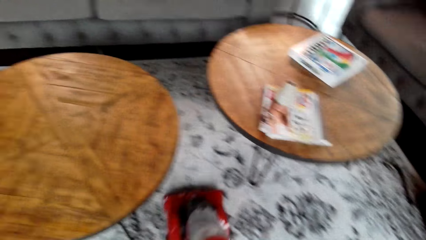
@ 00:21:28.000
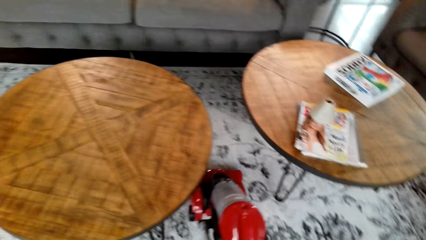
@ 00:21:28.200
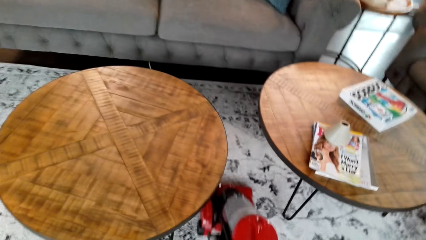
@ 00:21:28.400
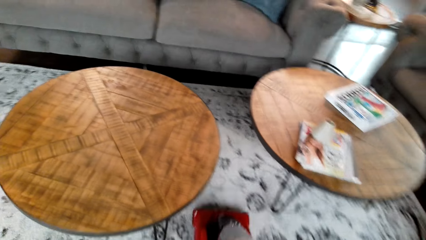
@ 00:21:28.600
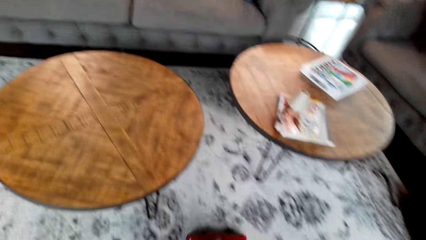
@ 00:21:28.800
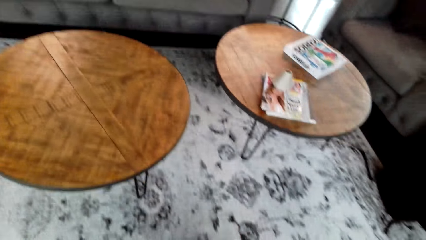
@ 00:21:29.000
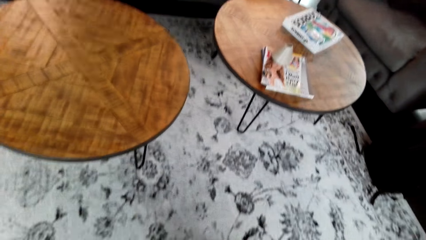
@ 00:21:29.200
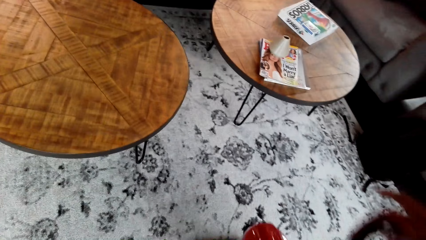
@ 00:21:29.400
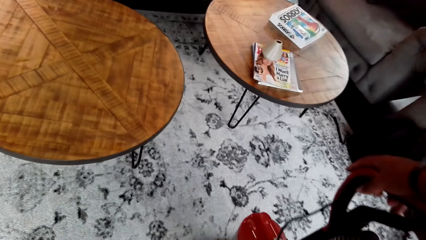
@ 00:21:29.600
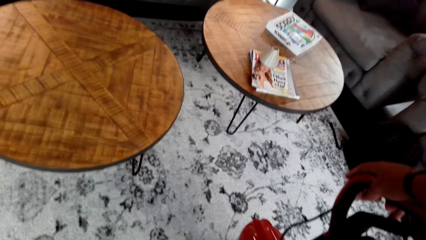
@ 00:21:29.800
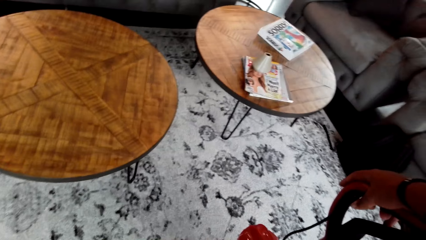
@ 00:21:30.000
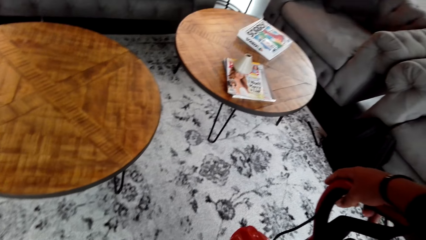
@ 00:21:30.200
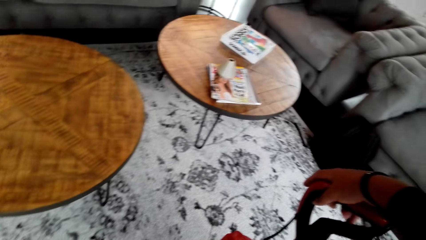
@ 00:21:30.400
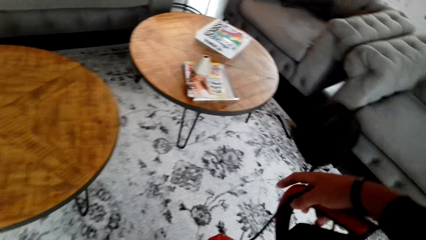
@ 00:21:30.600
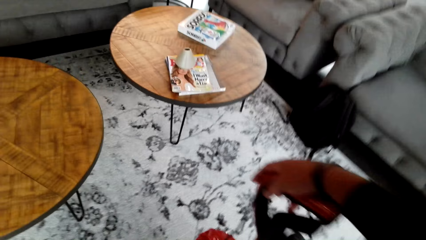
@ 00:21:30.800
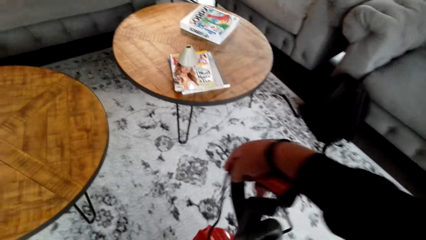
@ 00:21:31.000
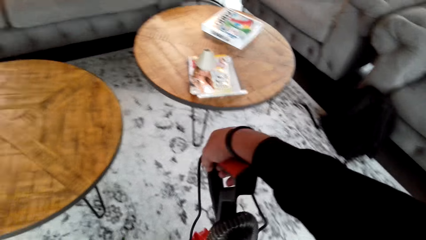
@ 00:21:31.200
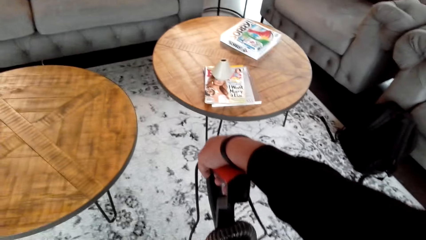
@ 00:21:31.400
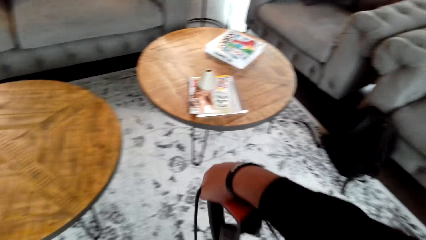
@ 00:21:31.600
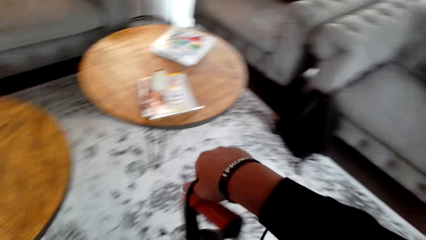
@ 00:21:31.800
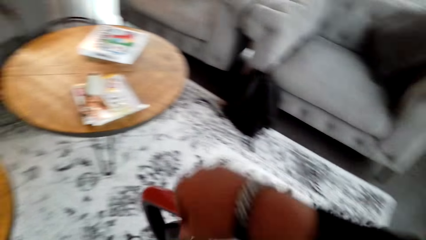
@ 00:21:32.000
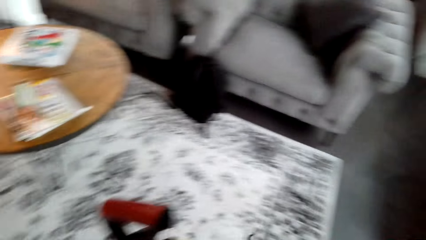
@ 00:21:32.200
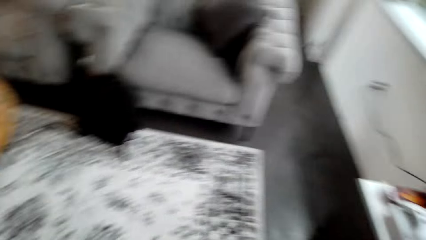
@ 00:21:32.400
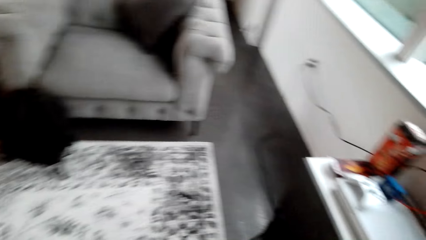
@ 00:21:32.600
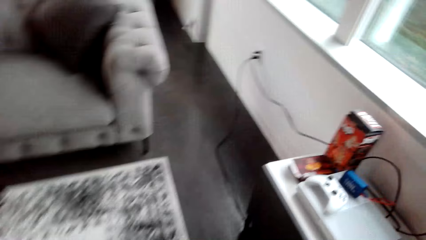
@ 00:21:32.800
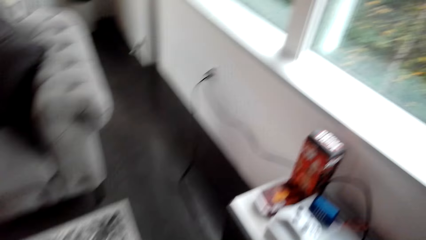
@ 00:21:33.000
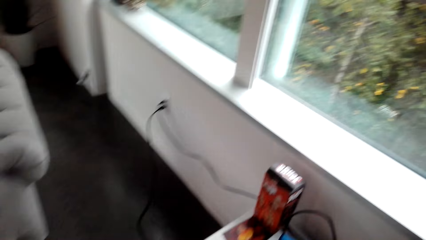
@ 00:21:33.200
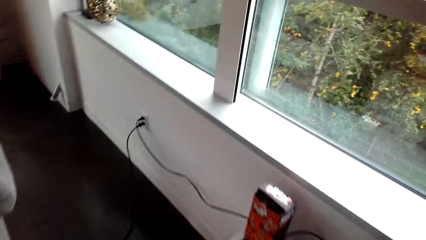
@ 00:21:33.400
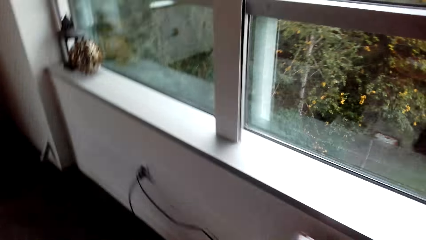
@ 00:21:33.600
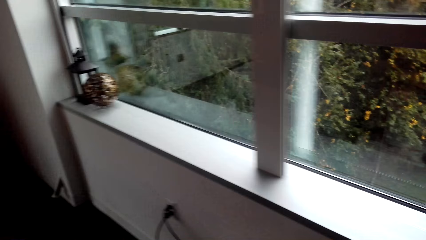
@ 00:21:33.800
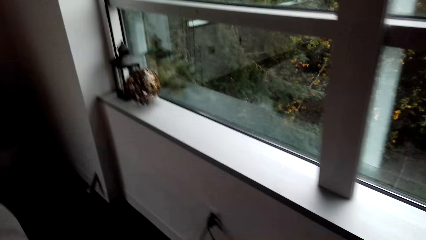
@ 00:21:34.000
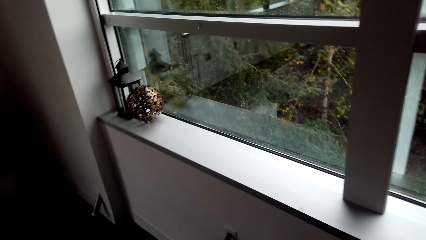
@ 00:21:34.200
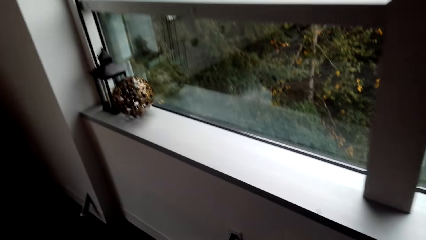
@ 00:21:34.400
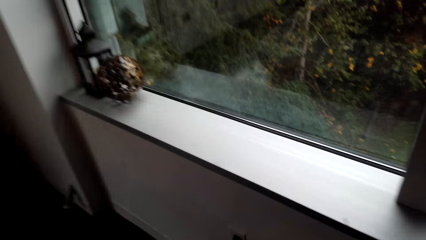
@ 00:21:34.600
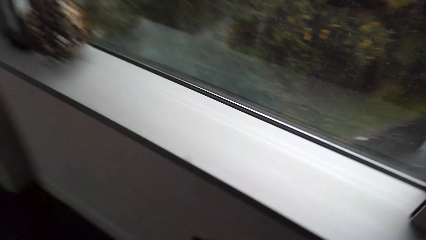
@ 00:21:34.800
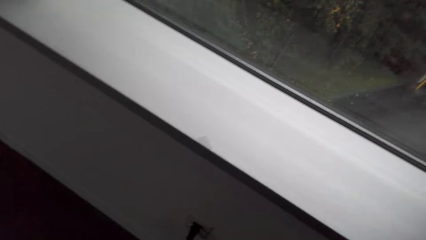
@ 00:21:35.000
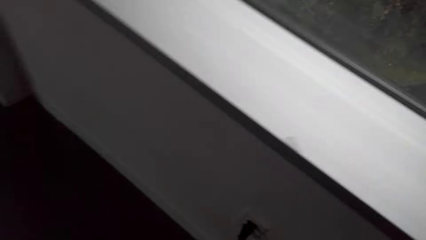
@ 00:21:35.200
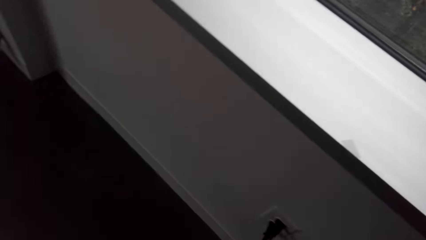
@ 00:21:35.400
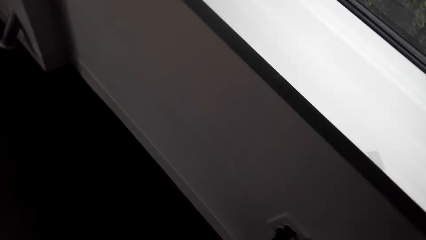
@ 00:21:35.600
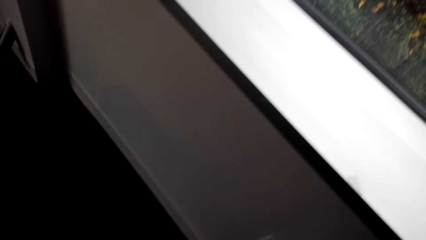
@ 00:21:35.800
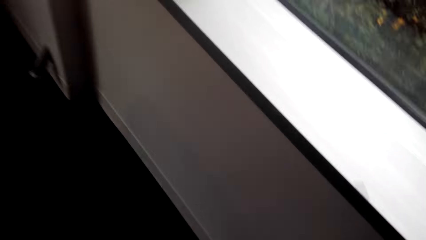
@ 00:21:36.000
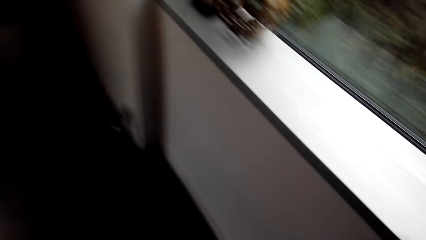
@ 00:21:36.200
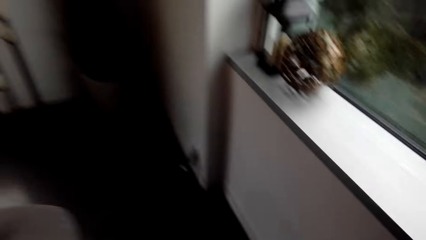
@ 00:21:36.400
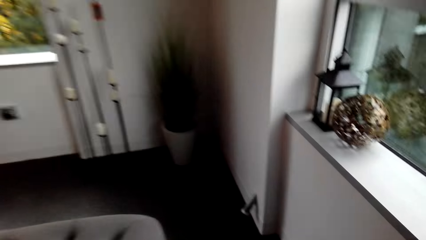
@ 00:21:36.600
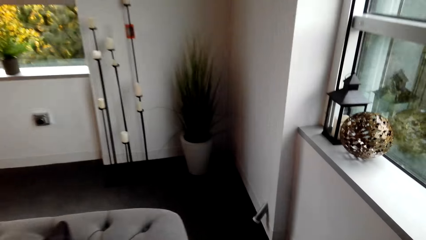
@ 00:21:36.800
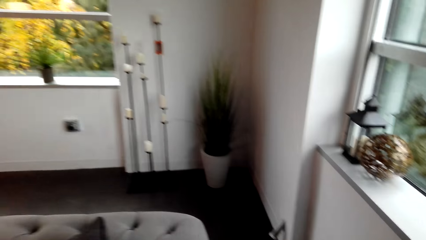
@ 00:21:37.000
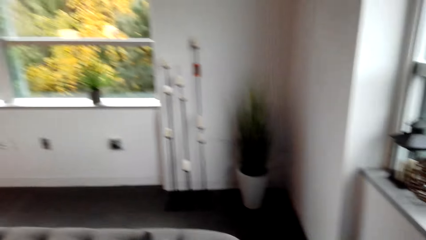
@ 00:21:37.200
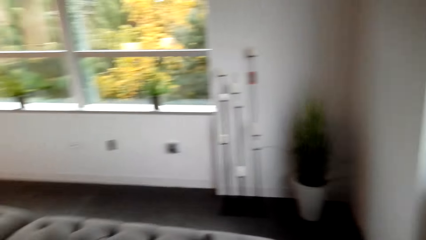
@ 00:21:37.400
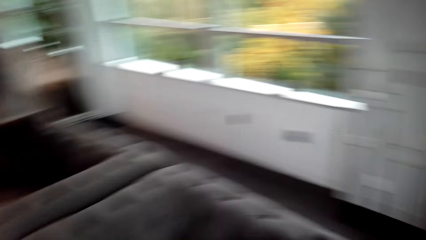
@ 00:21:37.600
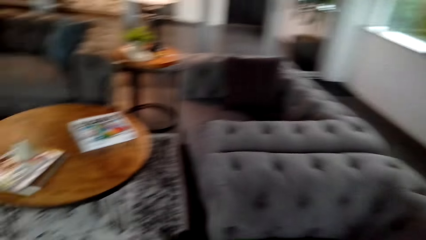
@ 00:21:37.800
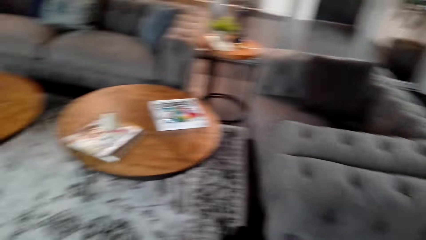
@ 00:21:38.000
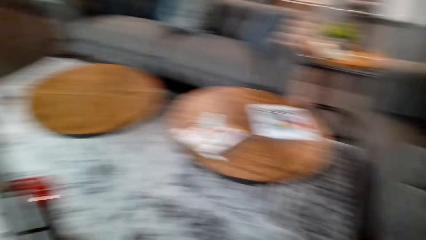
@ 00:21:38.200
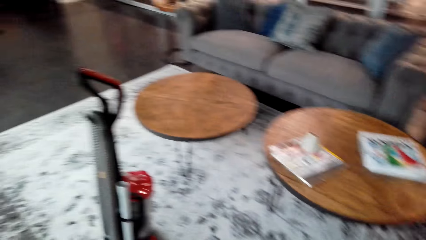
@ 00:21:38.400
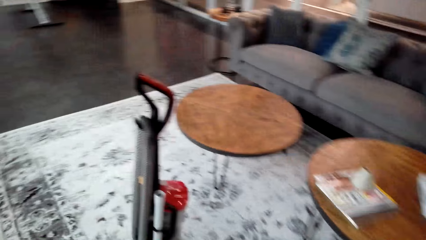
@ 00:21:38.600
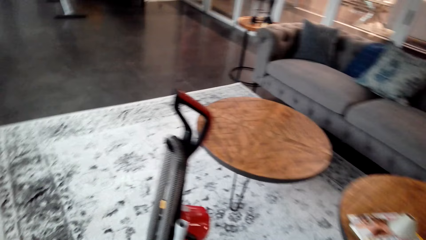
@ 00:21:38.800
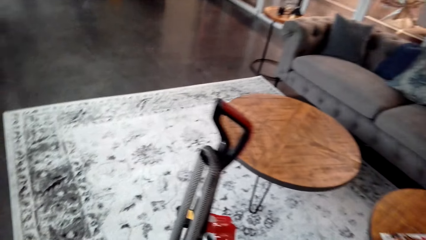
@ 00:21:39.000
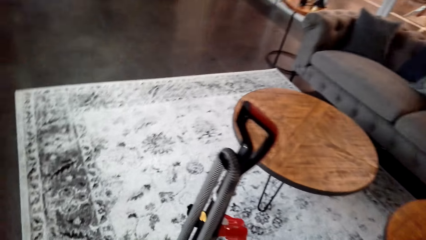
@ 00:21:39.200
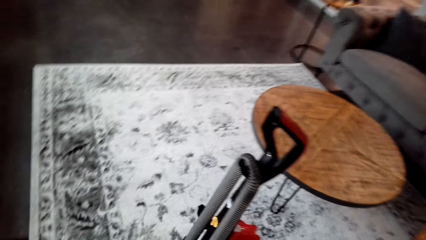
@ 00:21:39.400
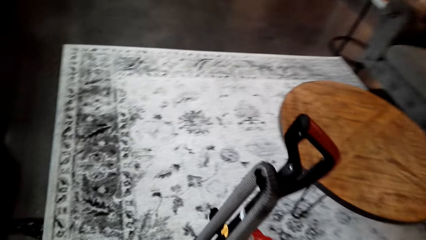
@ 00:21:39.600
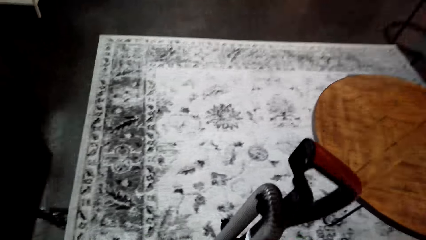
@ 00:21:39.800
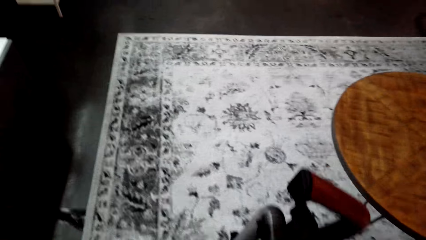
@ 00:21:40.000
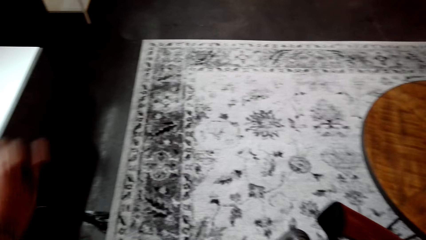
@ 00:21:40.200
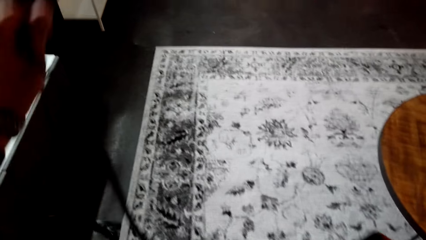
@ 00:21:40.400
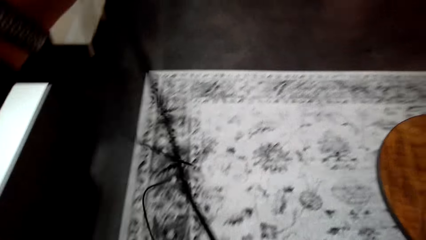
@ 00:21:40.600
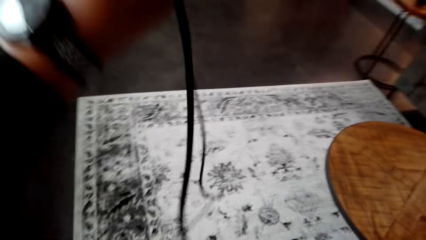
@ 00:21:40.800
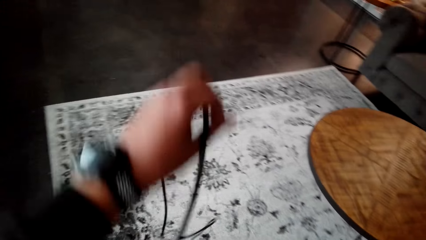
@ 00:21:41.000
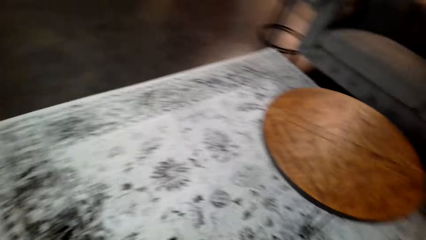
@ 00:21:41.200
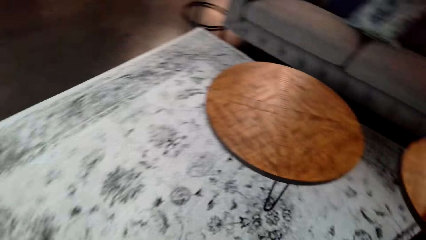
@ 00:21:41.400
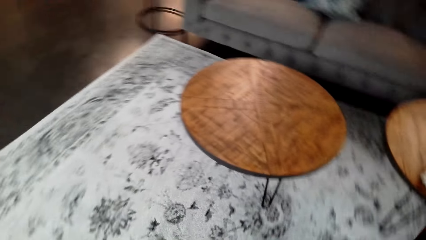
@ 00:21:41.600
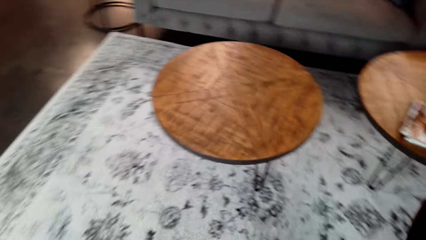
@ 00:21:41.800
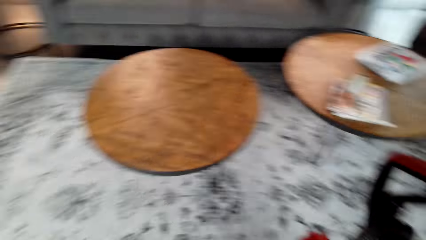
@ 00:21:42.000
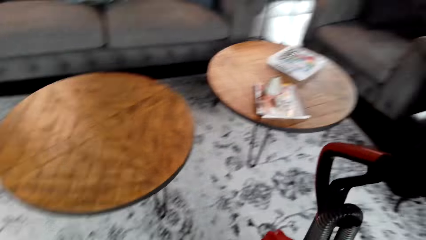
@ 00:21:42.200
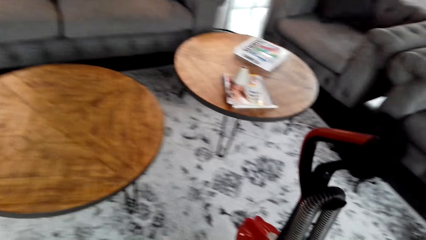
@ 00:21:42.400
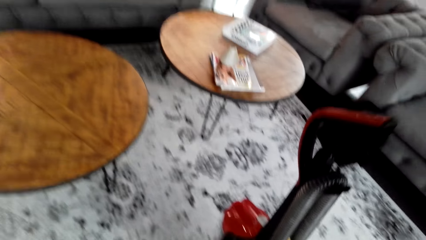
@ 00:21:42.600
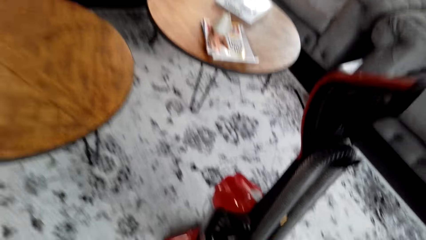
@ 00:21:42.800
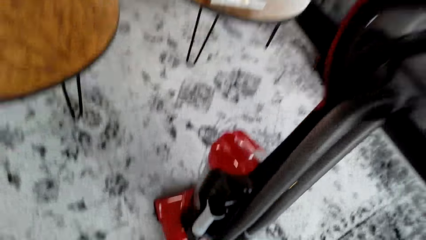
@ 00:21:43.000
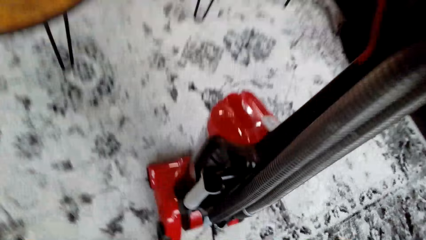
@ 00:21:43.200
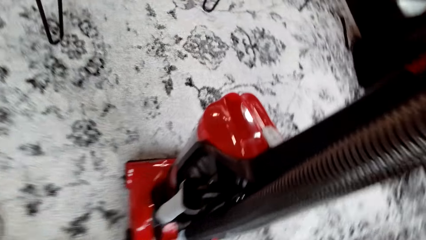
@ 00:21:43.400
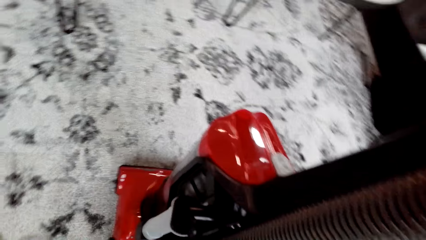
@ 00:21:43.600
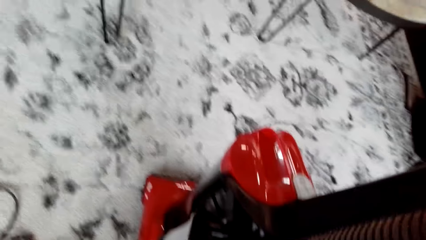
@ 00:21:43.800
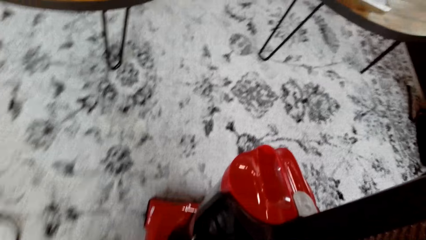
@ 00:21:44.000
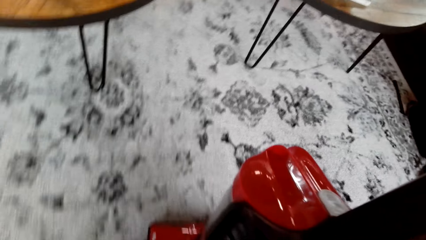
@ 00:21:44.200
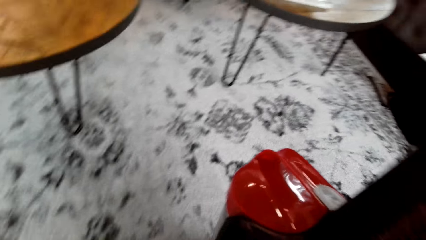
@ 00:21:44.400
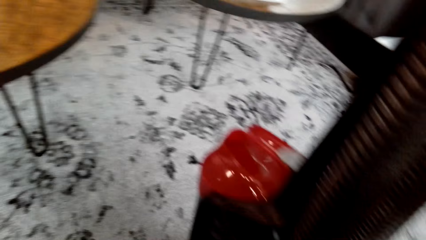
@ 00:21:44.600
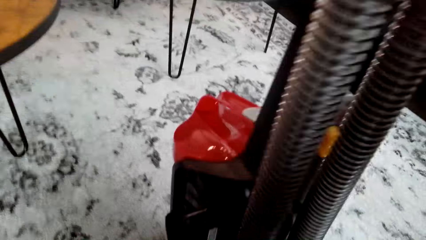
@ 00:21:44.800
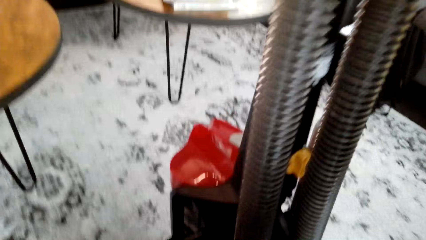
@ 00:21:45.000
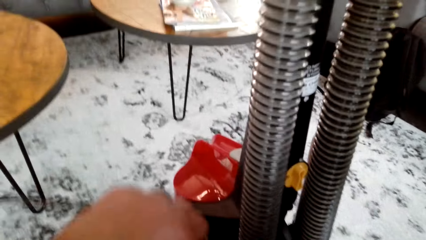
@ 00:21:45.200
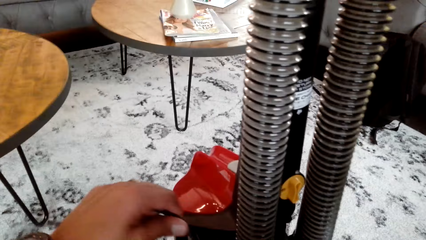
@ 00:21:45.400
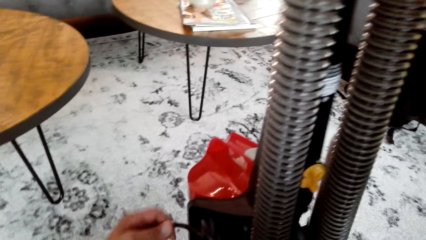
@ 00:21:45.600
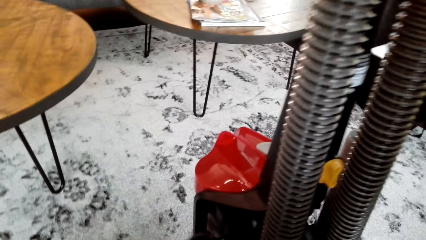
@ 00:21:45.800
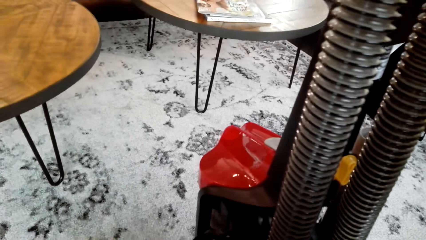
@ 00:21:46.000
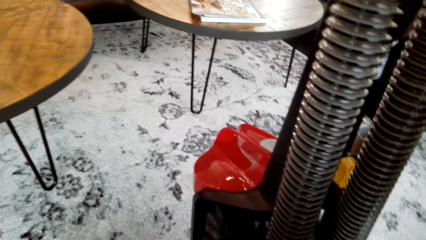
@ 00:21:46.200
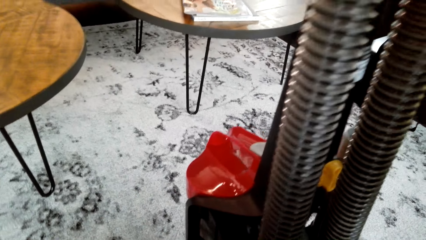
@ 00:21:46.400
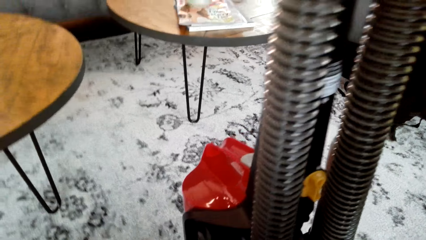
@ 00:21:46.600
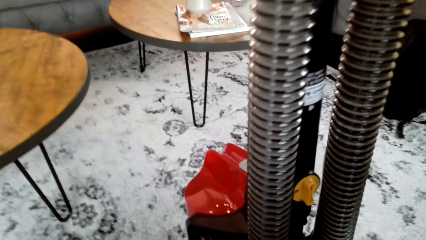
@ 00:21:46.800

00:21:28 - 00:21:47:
The camera wearer switches off the vacuum cleaner. They walk on the floor. They stare in the room. They remove the cable from the socket. They walk on the floor. They fold the cable.
